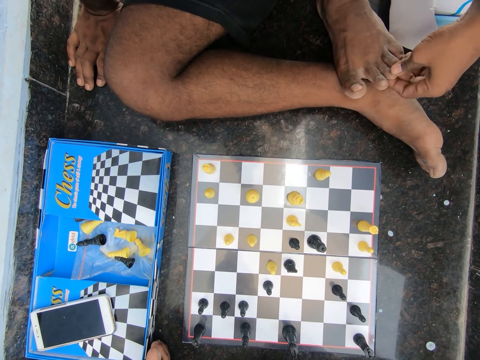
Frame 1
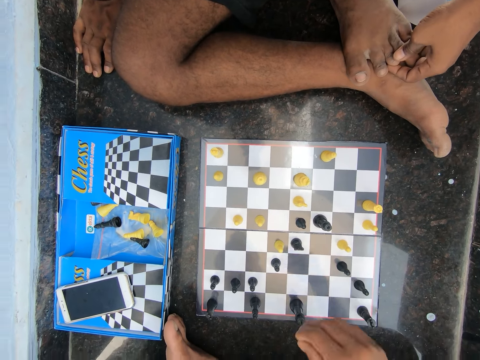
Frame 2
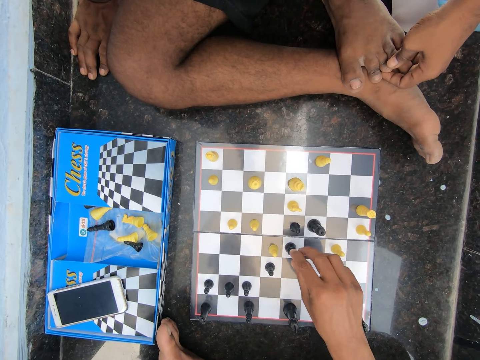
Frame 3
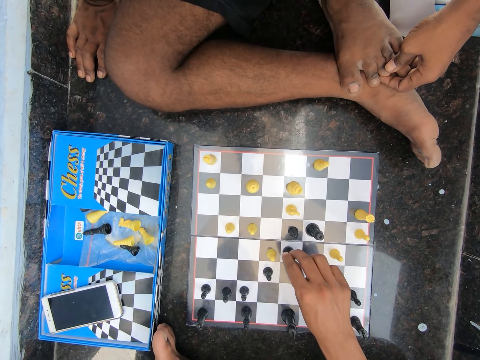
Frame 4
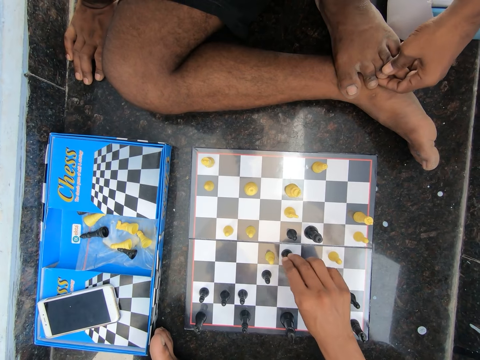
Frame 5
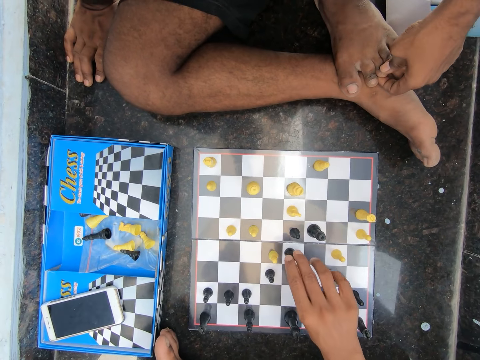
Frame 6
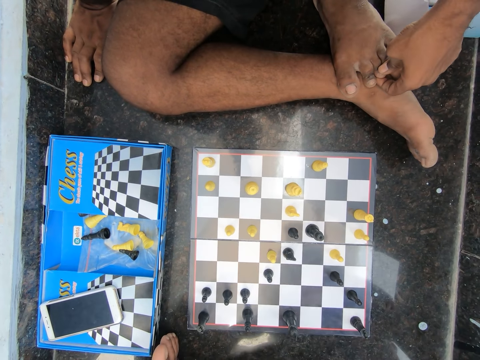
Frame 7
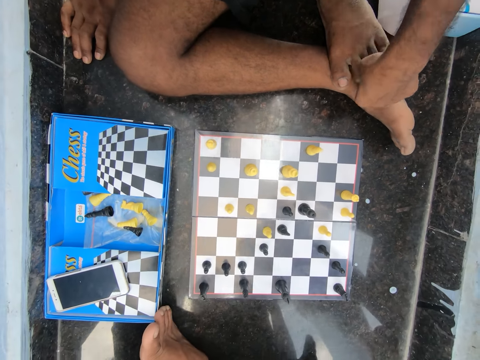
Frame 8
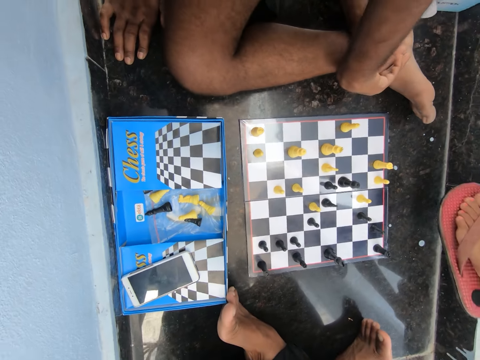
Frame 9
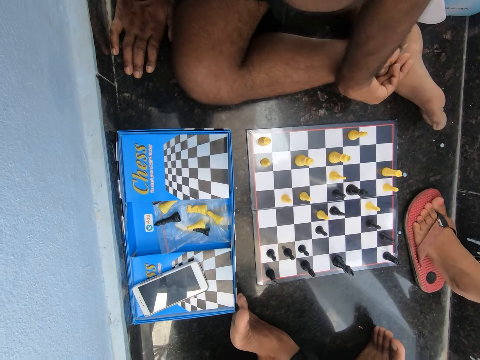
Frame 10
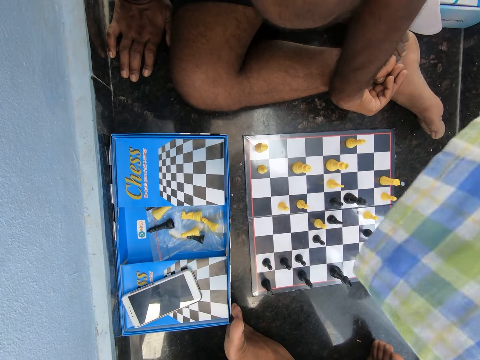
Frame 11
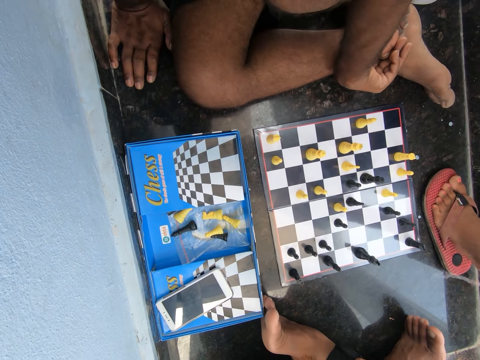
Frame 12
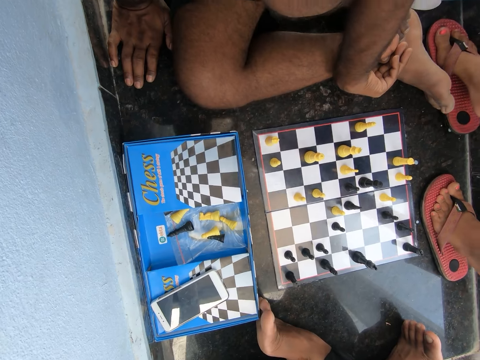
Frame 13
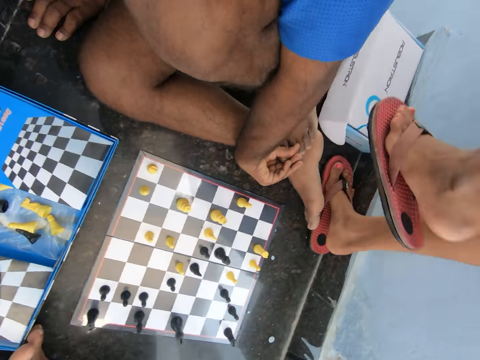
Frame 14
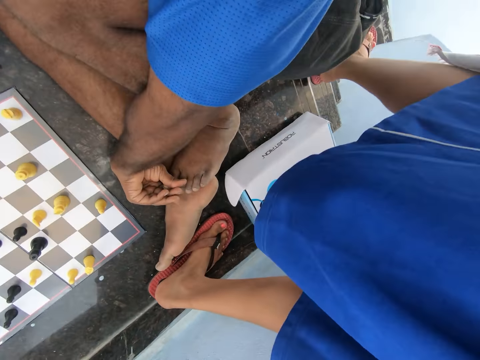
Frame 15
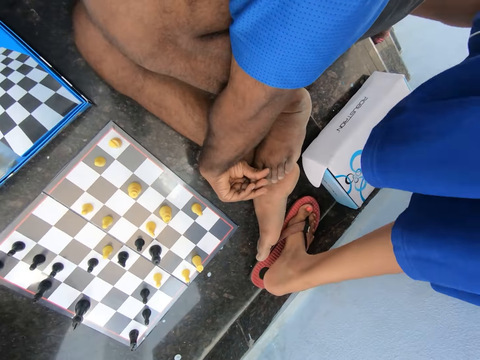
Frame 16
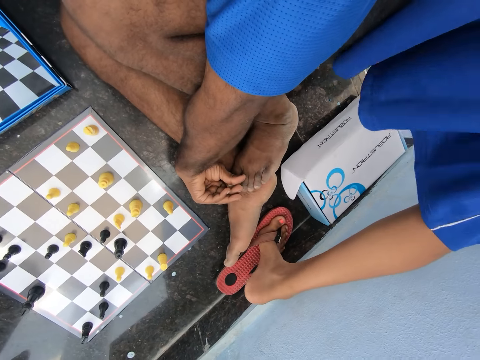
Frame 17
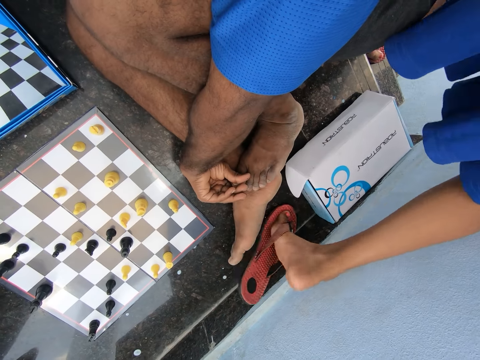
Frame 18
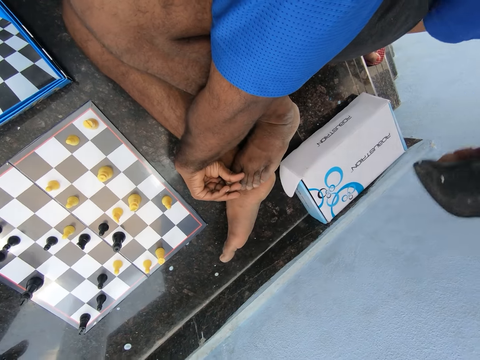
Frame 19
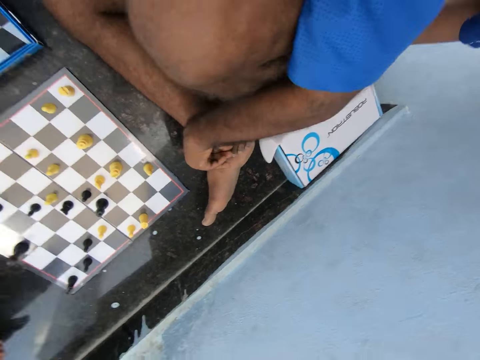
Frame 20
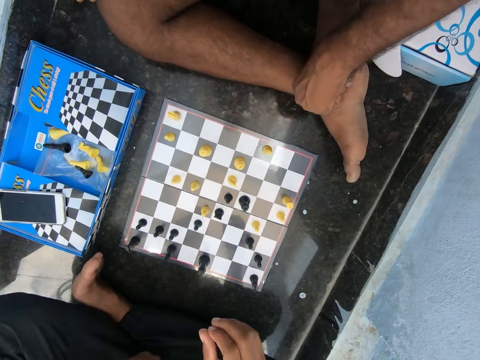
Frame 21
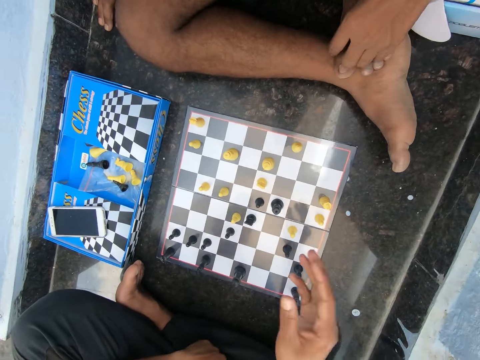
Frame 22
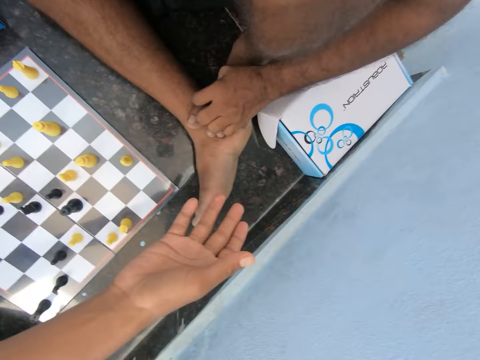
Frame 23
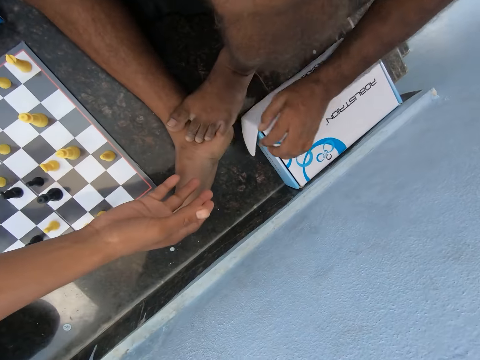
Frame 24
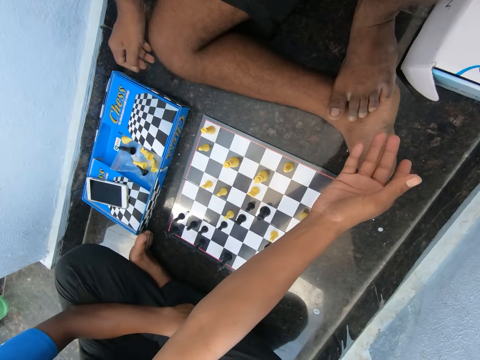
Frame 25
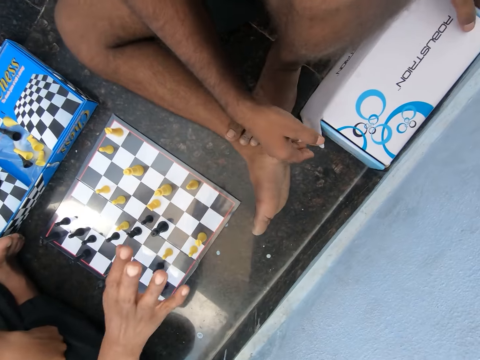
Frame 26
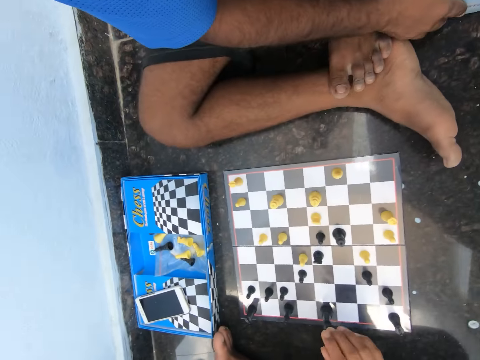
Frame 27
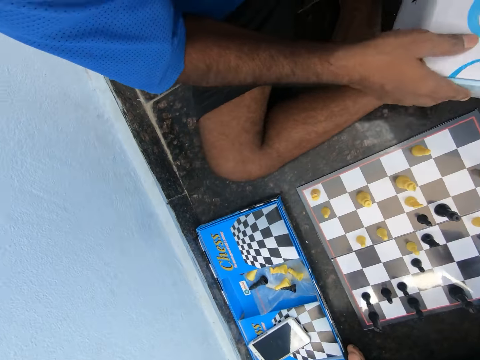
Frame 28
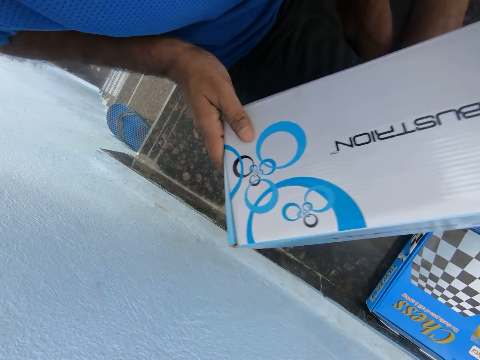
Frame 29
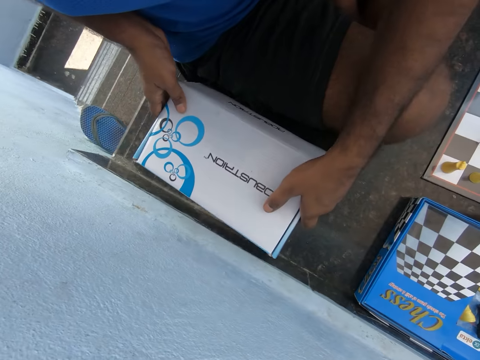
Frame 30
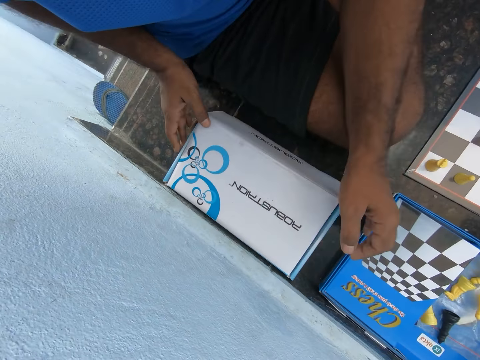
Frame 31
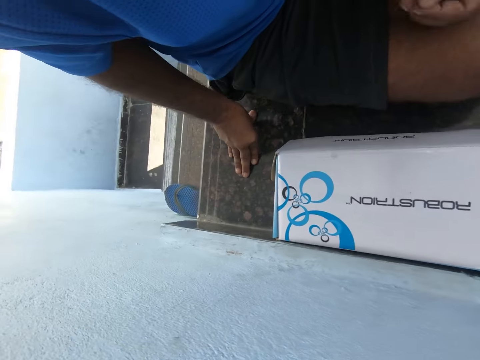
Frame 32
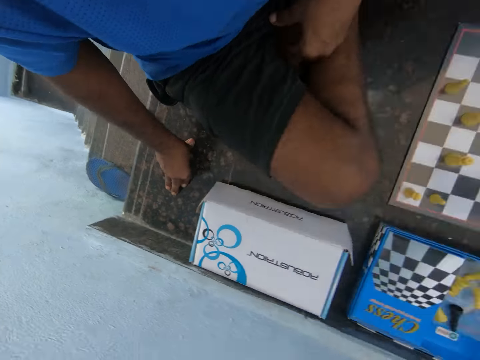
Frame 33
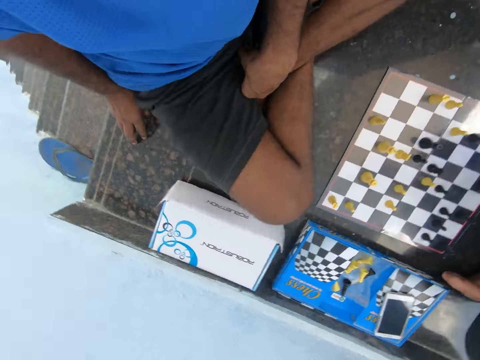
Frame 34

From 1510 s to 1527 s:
The camera wearer touches the chess pawn. He plays chess on the floor of the room. He removes his hand from the chess pawn. He looks at the chessboard. A man moves aside. The camera wearer discusses with the boy in the room. Another man walks along. The first man moves his body. The other man walks down the stairs. The camera wearer points at the pawn box. The first man takes the chess pawn box, carries the packaging box from the floor, and drops the packaging box on the floor of the room.

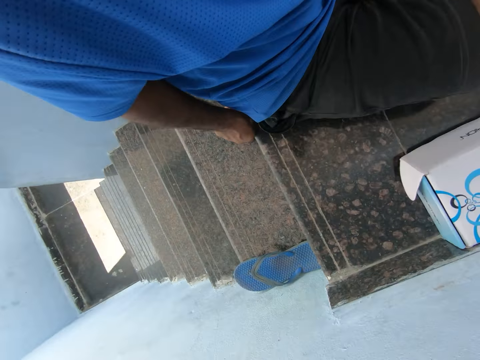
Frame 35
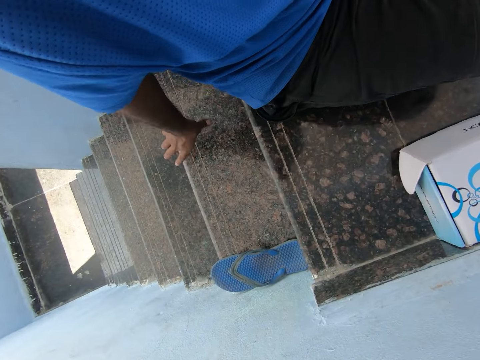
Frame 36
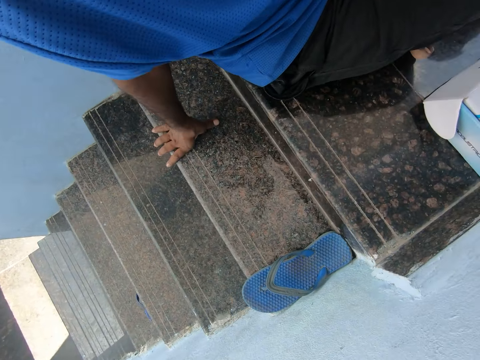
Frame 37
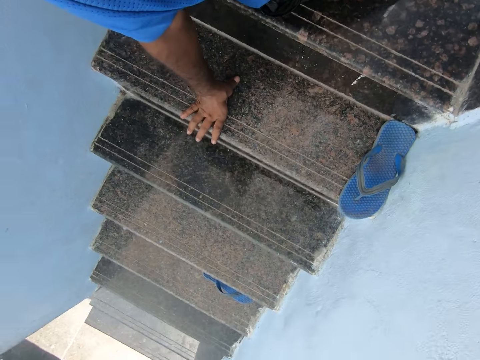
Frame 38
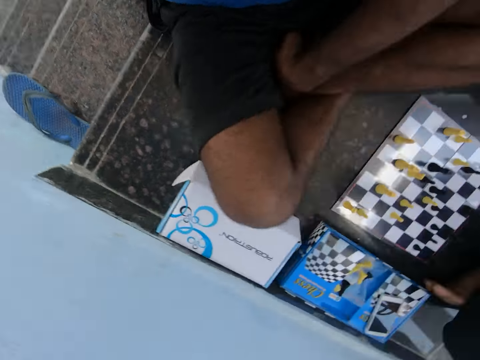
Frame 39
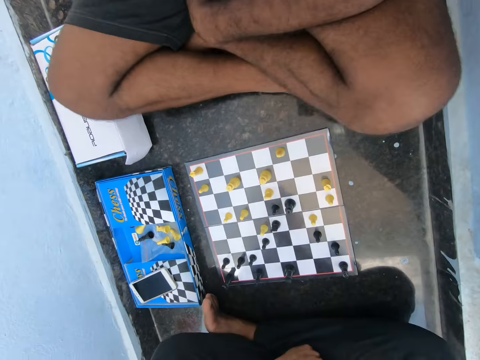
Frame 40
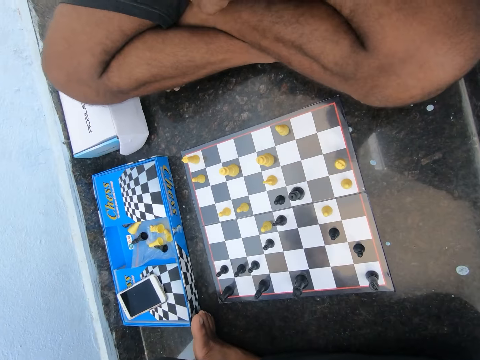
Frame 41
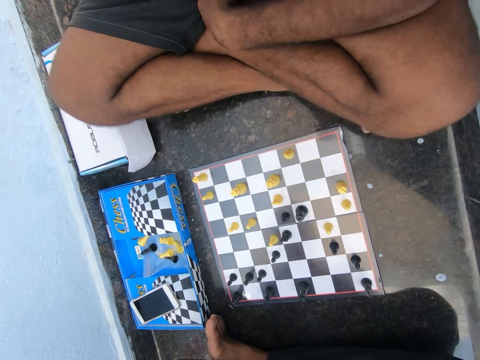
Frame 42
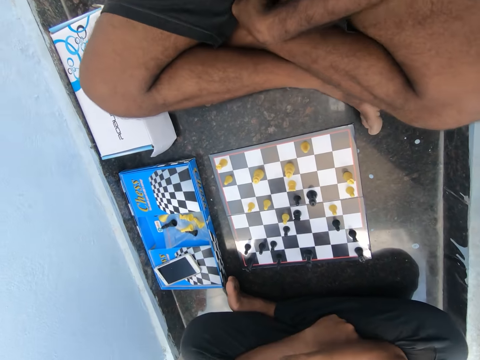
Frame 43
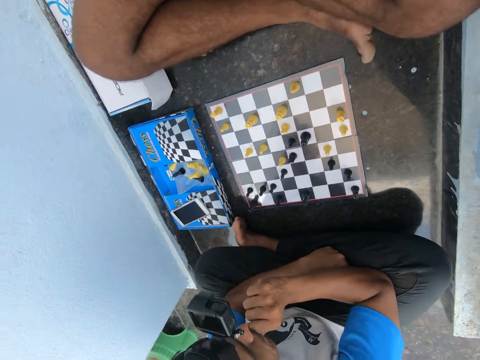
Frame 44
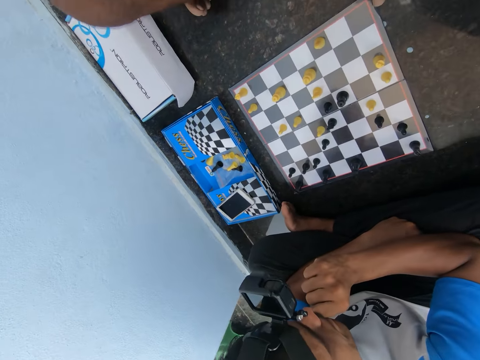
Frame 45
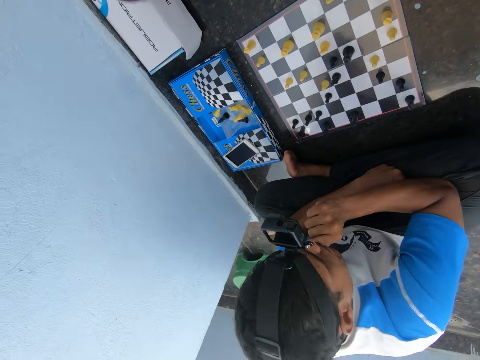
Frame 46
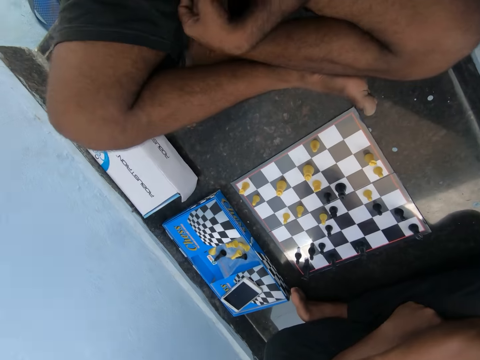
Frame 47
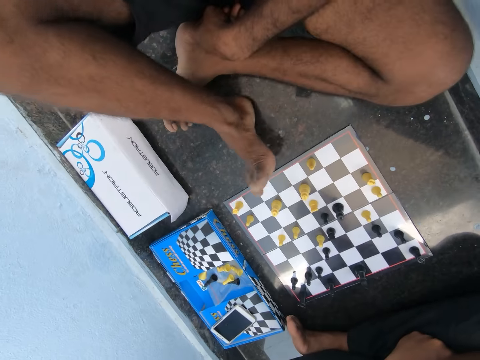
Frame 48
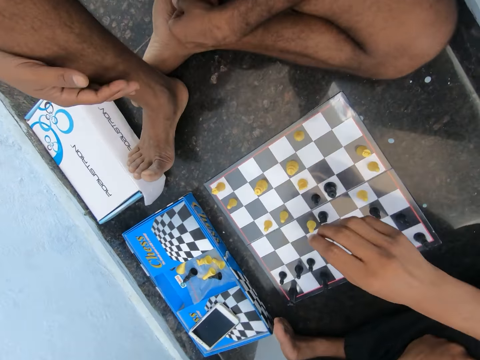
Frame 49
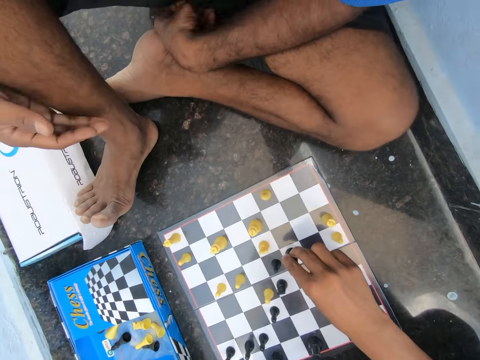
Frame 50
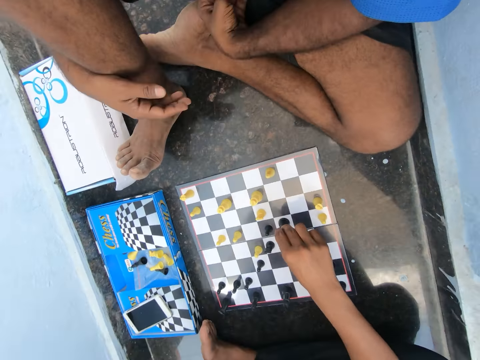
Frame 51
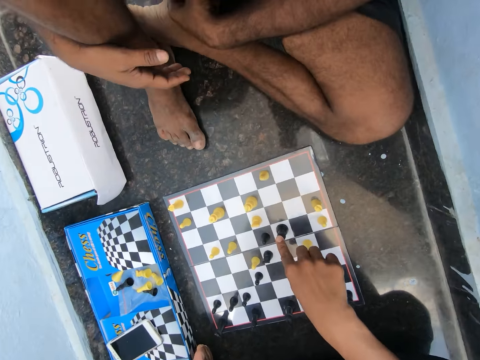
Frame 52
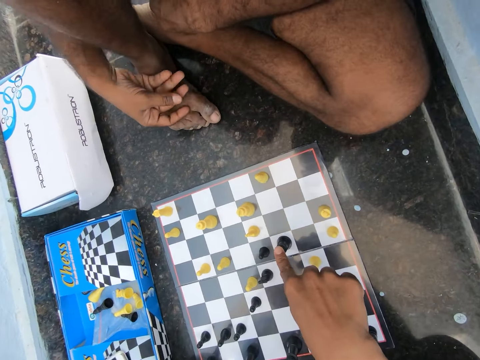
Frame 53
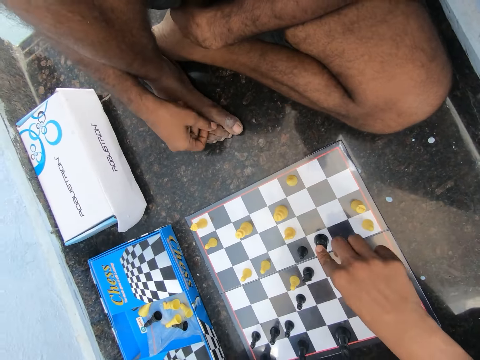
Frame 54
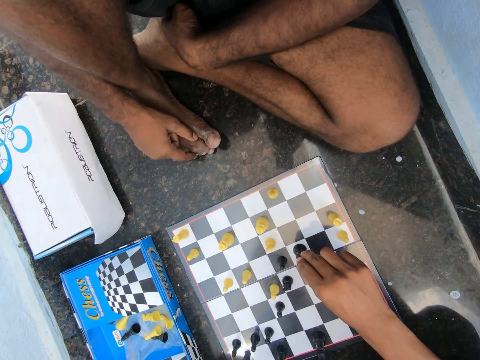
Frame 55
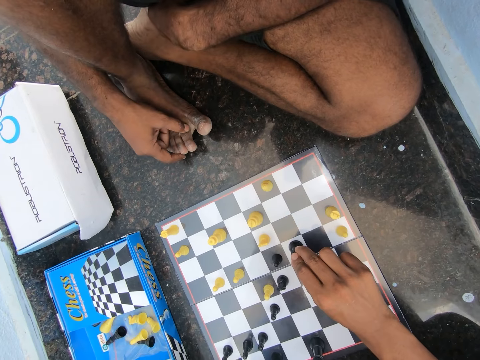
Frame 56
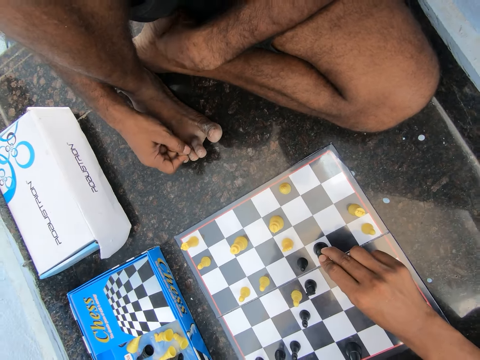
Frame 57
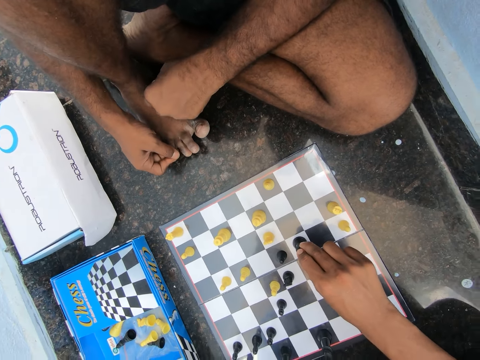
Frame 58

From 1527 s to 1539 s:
A man places his hand on the stairs. The man turns around. The camera wearer touches his face. The man straightens his leg and puts his hand on his leg. The camera wearer holds a chess pawn. He plays chess on the floor in the room. He moves the chess pawn. The man adjusts his right leg. The camera wearer touches the chess pawn.
